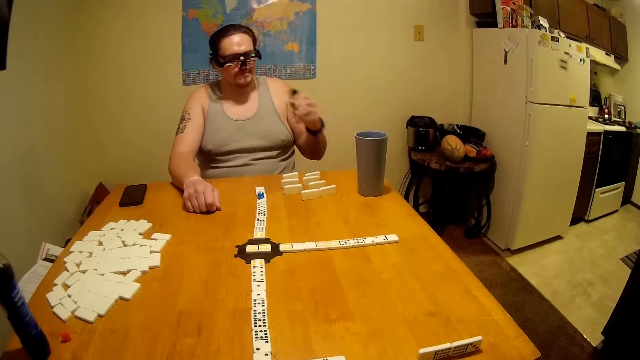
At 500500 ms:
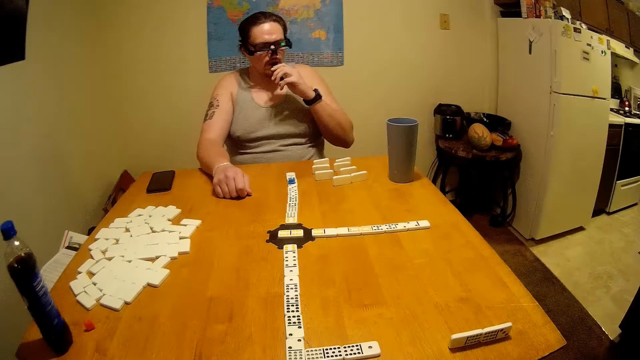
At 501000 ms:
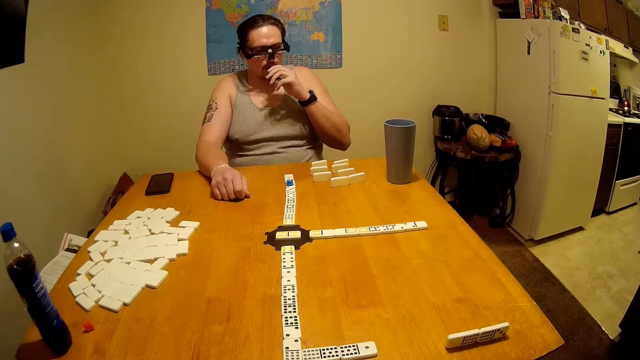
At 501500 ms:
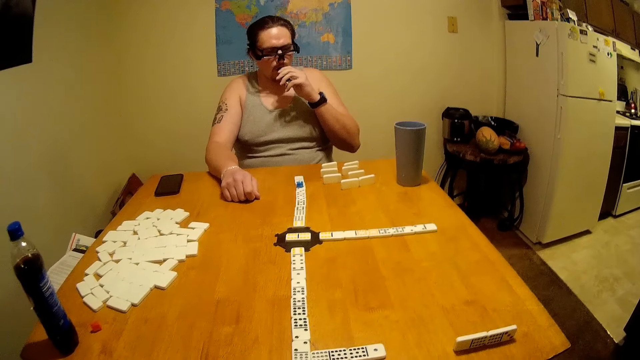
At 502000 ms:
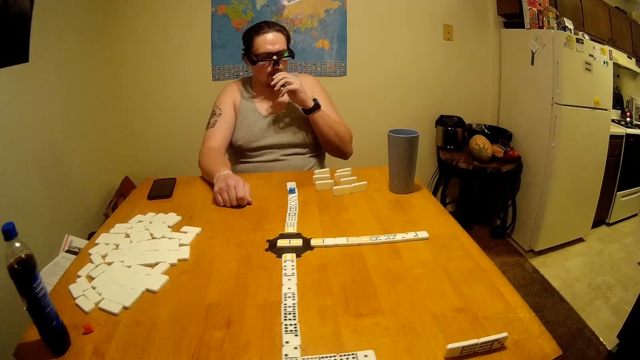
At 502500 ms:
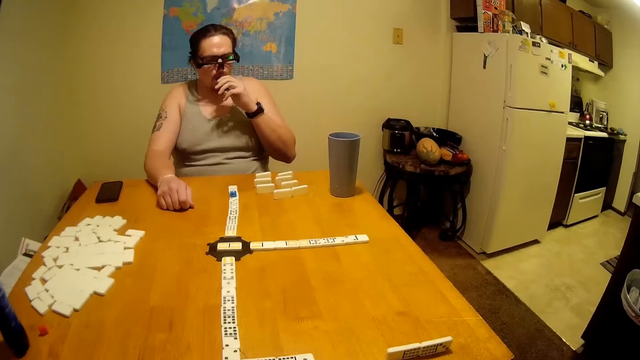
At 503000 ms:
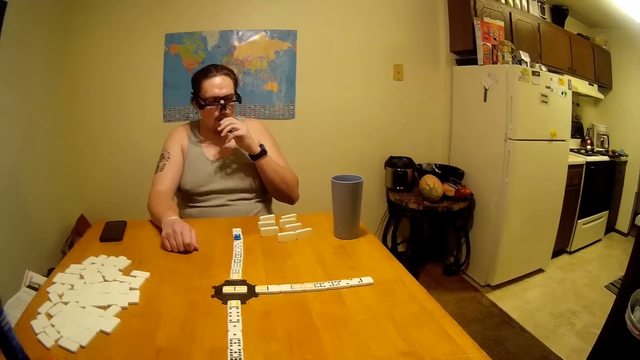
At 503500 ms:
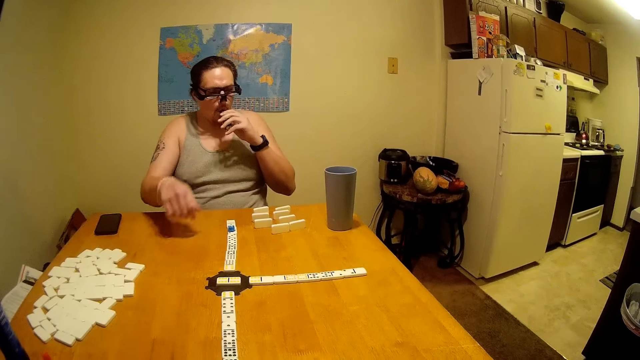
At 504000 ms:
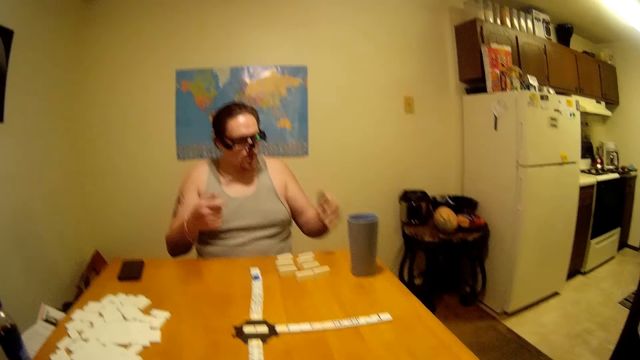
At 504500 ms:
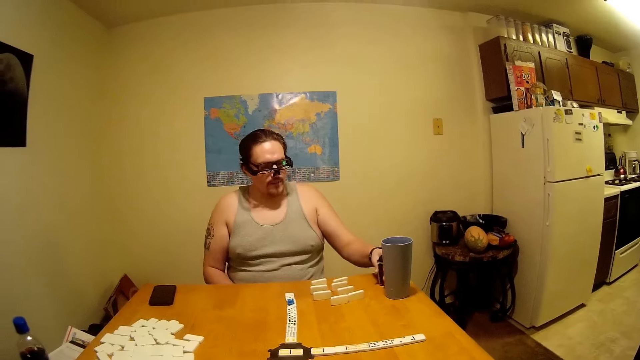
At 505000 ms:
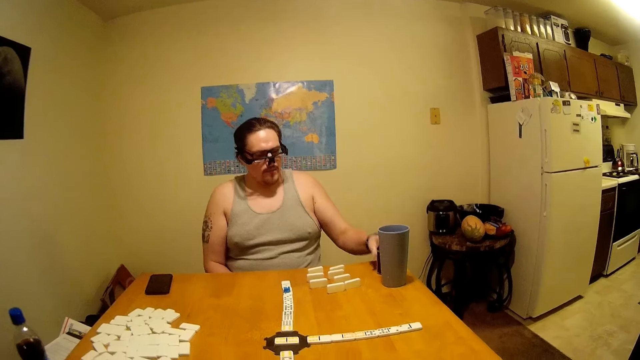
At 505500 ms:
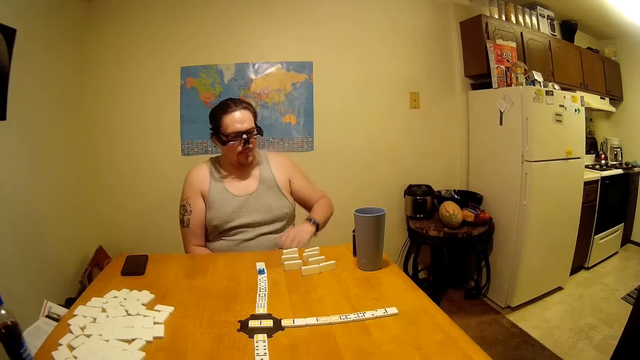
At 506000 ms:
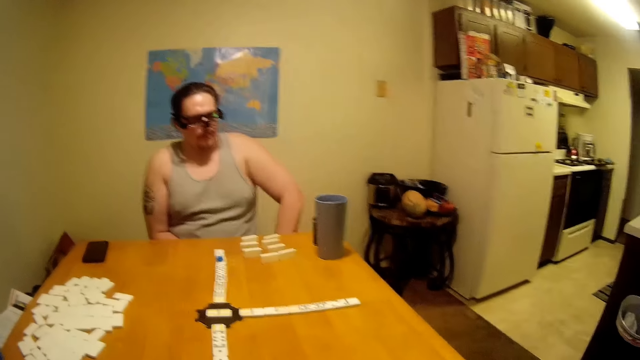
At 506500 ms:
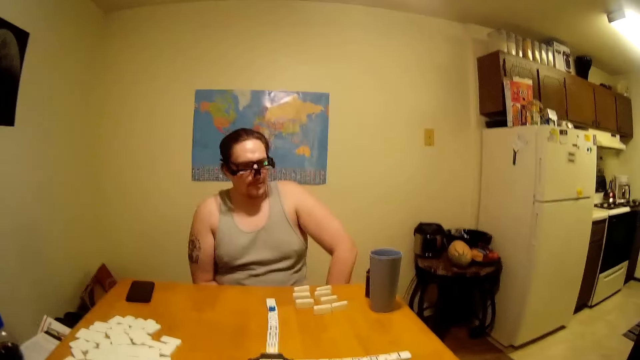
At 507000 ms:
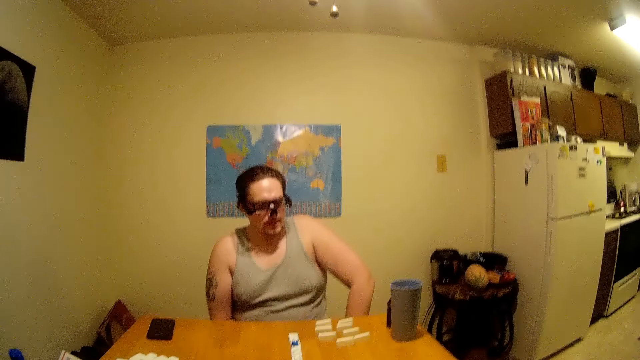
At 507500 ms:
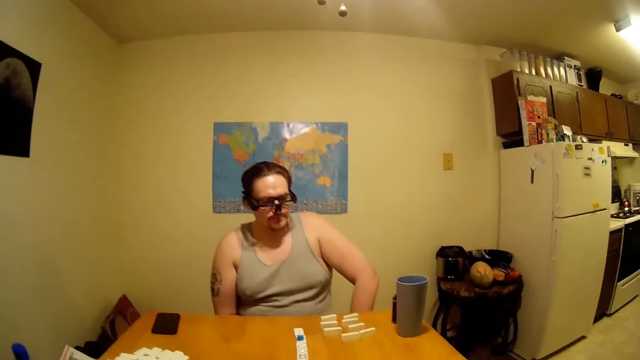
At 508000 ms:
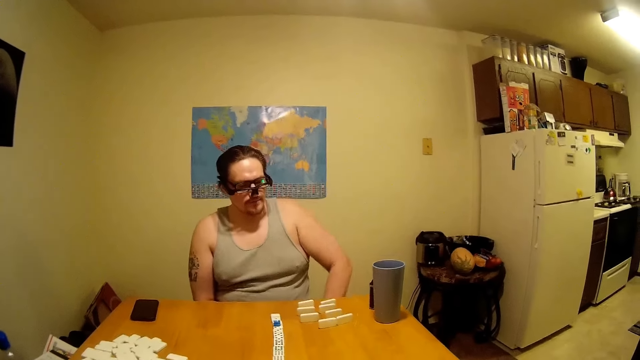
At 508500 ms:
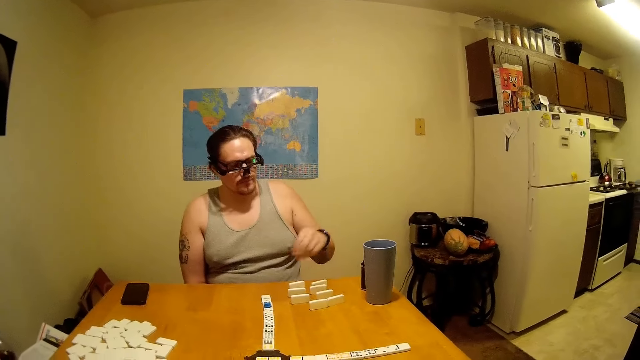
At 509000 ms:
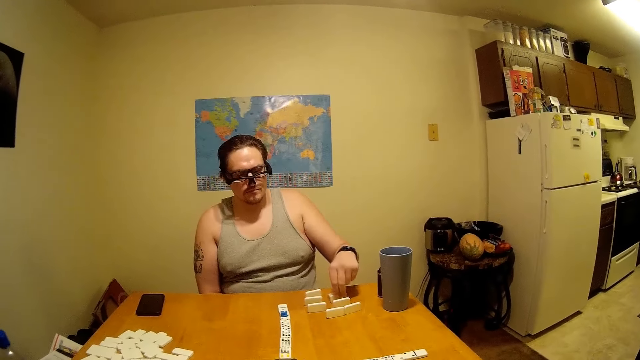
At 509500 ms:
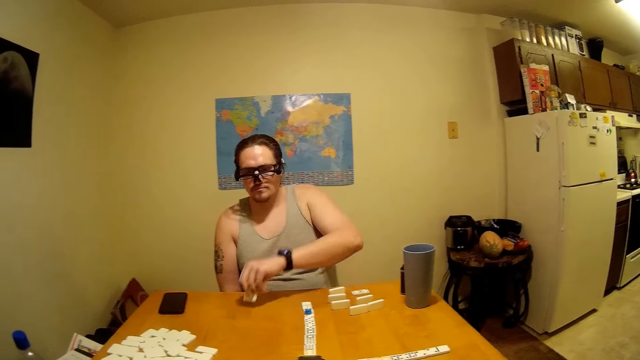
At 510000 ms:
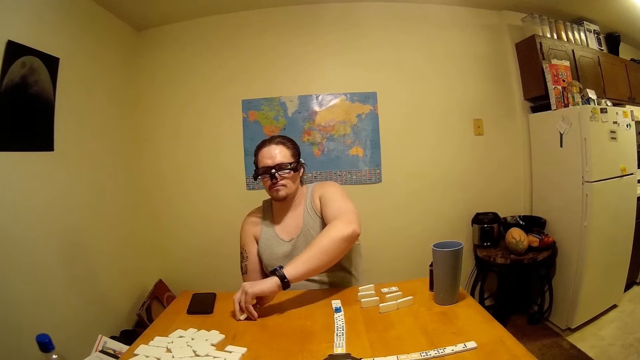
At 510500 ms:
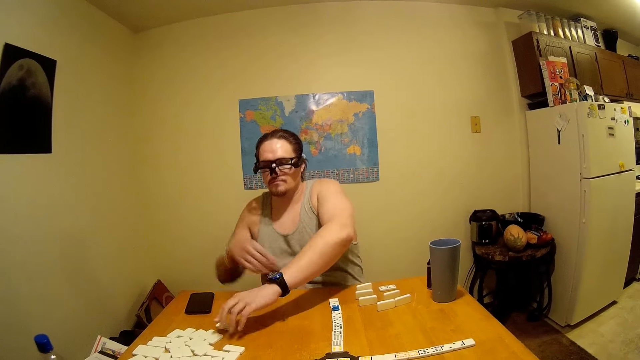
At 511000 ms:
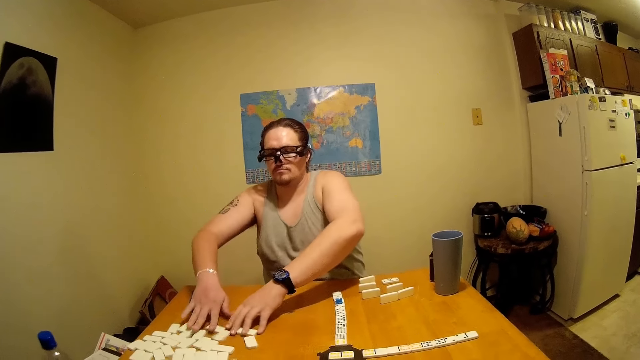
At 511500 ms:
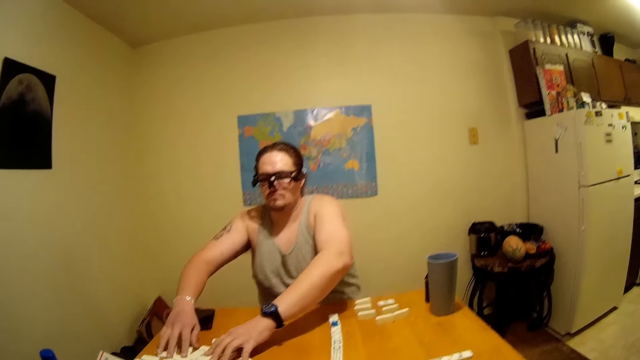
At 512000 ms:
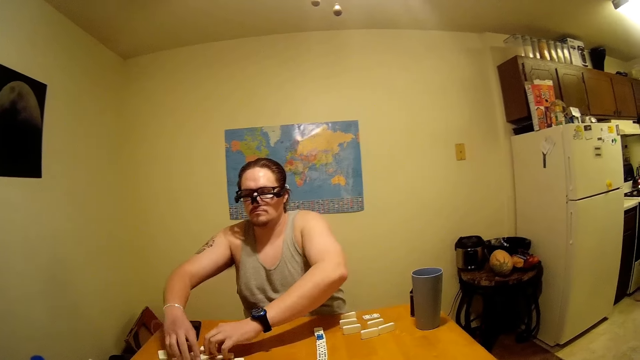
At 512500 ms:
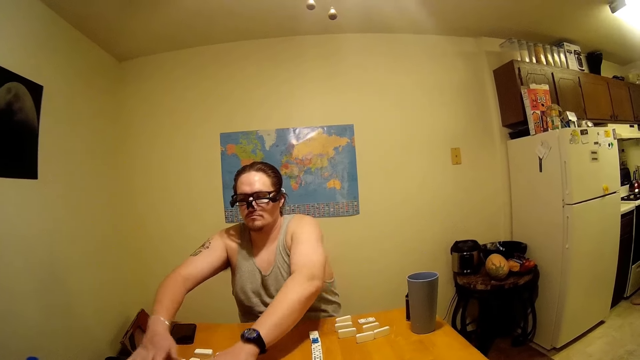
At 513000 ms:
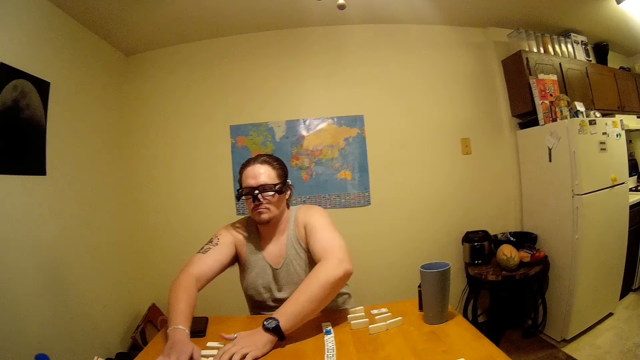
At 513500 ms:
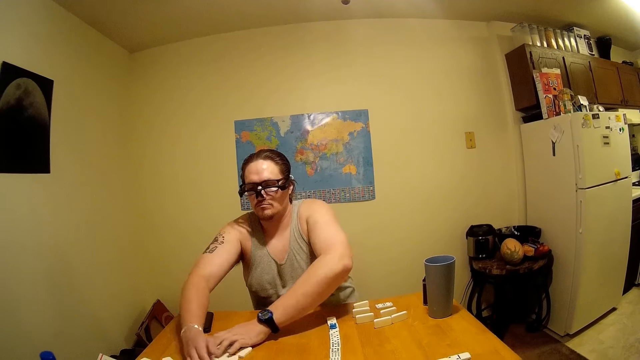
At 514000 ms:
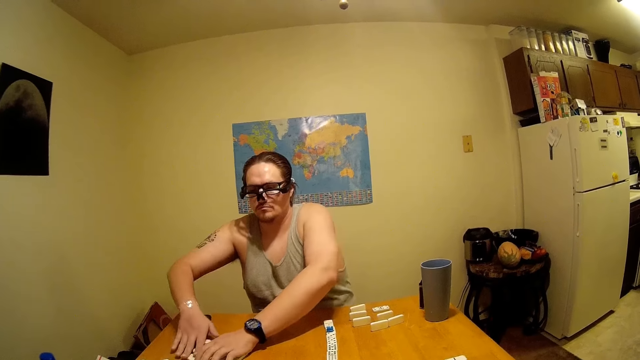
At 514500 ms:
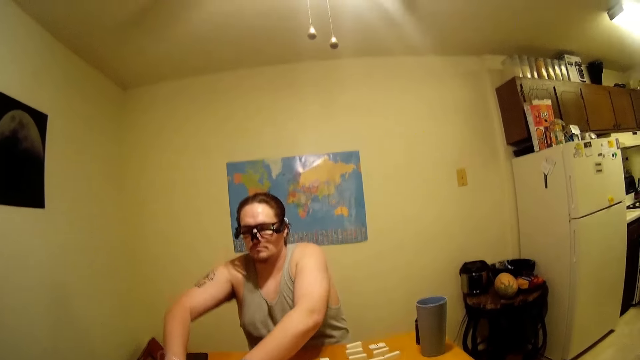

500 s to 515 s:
A person sniffs. The person talks. The person moves the dominoes.

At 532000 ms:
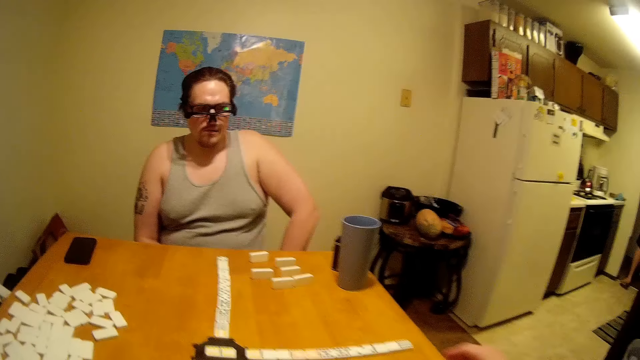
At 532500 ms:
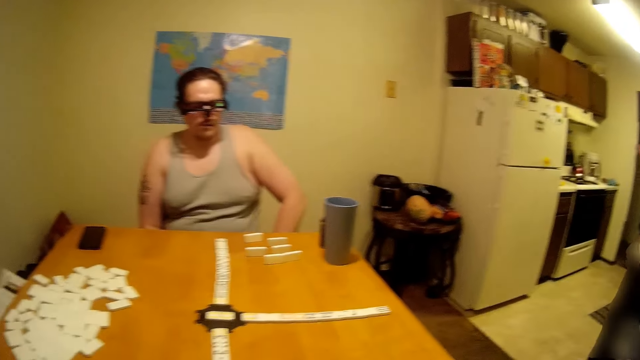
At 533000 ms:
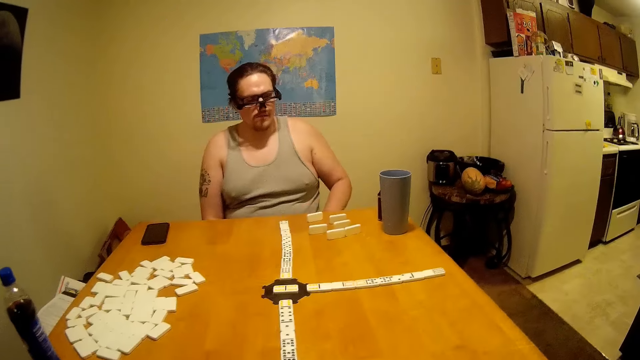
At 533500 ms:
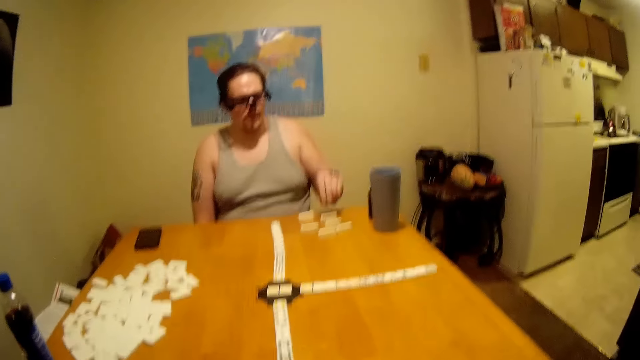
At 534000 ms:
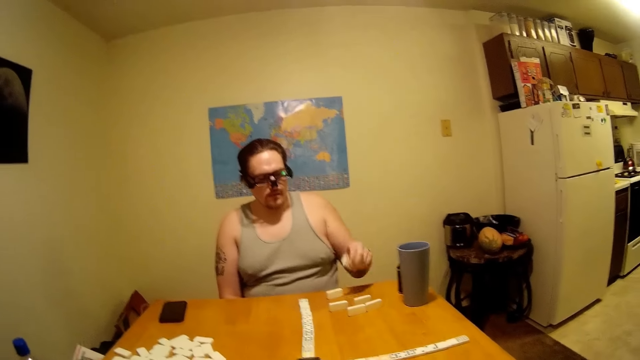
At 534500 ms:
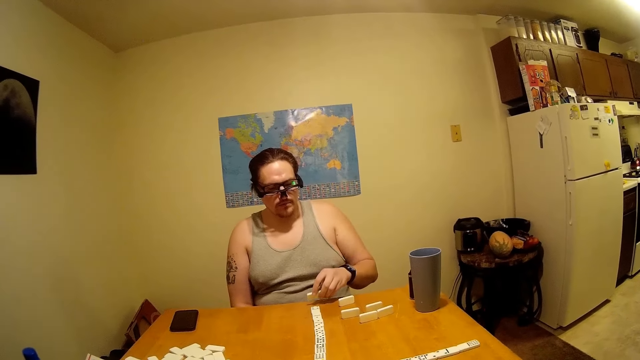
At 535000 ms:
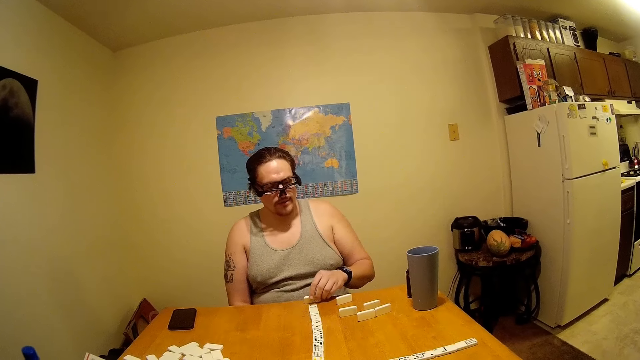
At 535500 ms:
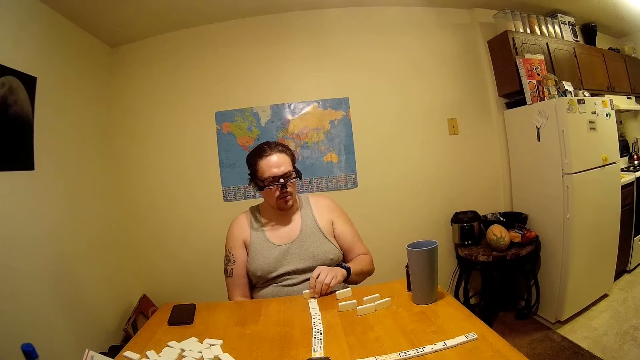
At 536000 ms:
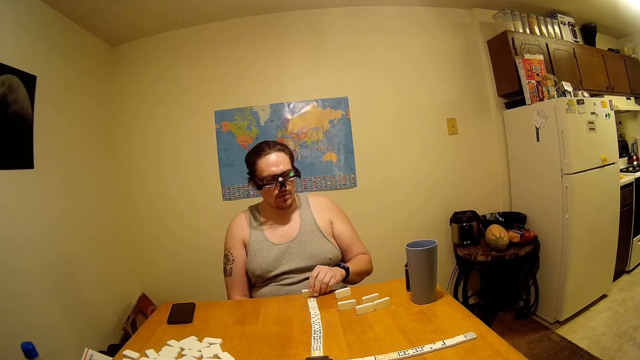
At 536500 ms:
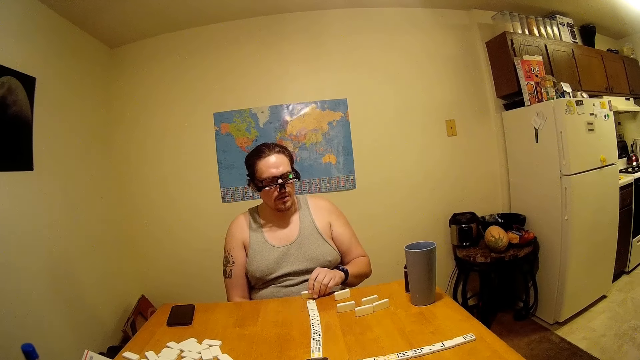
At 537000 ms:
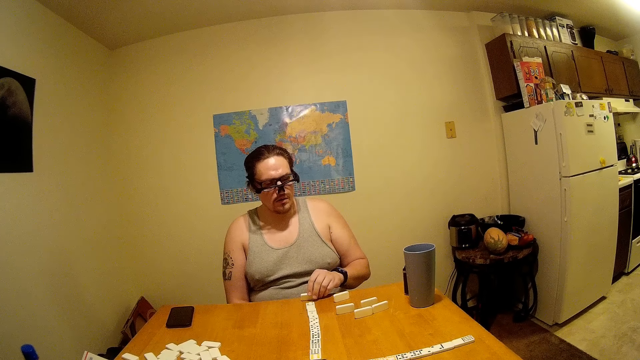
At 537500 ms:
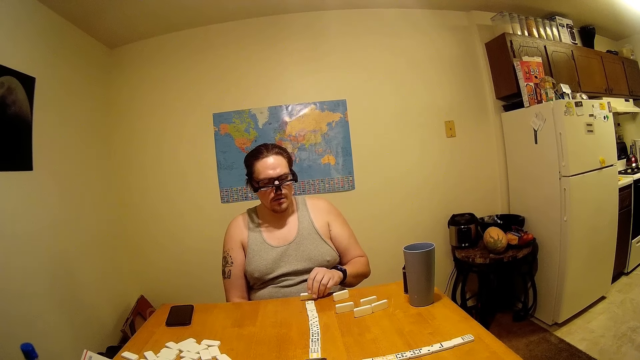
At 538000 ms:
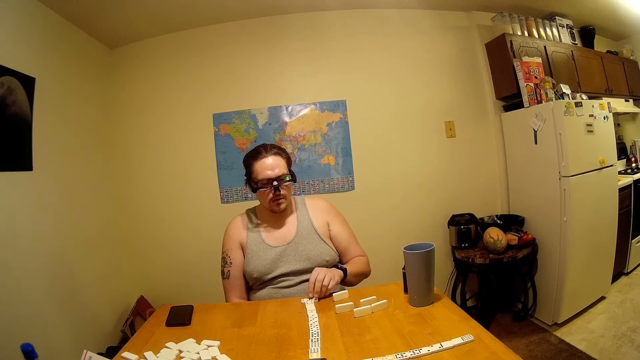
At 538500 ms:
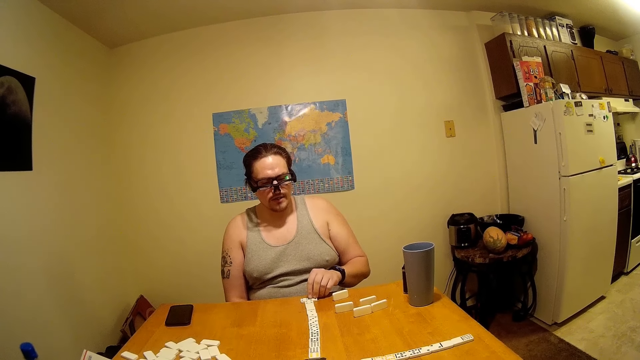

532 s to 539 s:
Someone moves the dominoes and talks.
